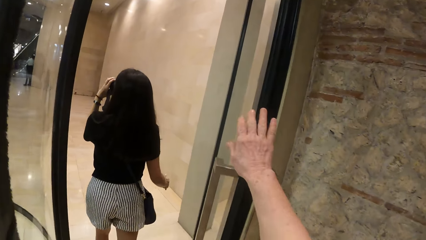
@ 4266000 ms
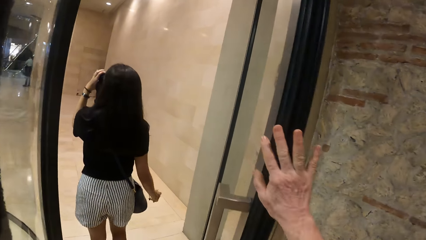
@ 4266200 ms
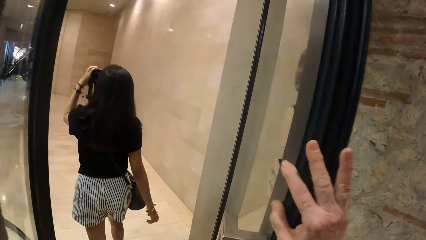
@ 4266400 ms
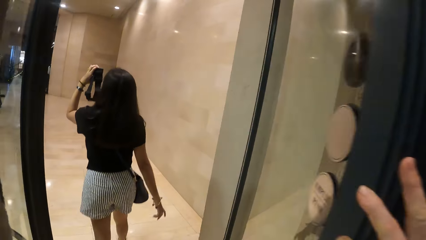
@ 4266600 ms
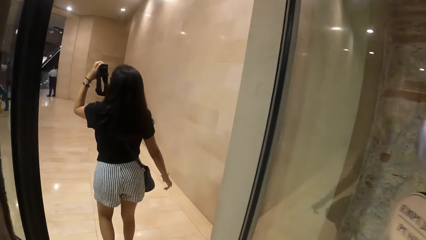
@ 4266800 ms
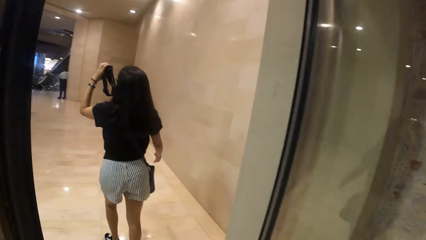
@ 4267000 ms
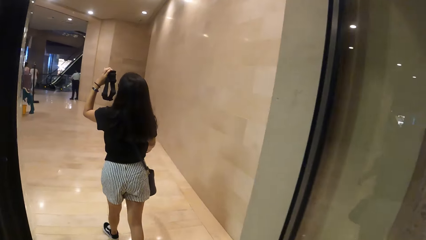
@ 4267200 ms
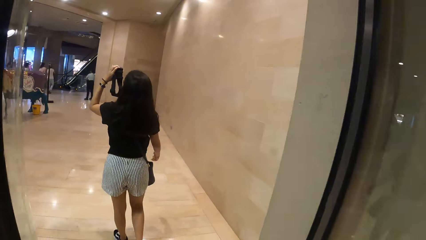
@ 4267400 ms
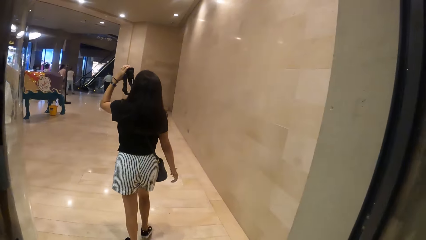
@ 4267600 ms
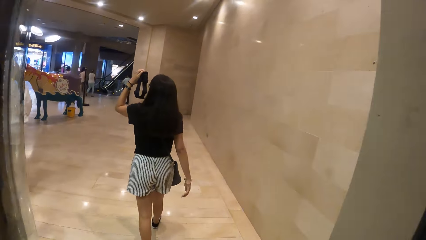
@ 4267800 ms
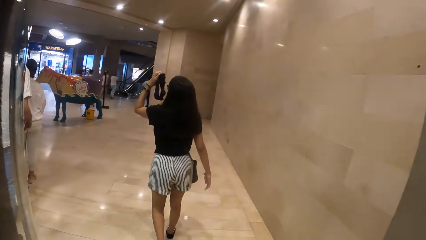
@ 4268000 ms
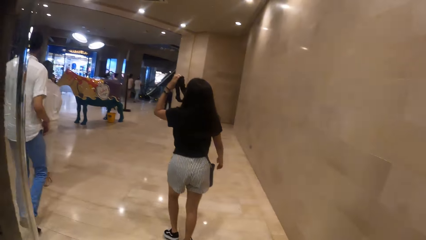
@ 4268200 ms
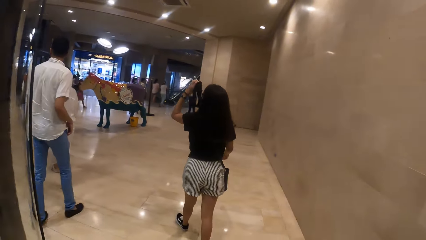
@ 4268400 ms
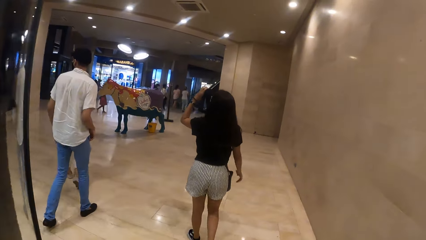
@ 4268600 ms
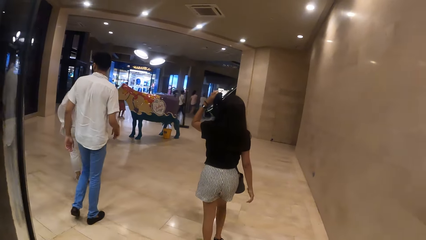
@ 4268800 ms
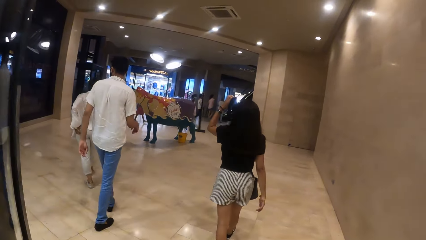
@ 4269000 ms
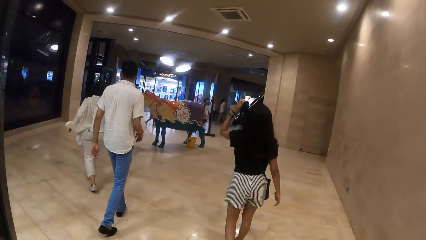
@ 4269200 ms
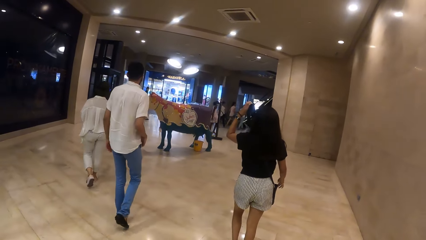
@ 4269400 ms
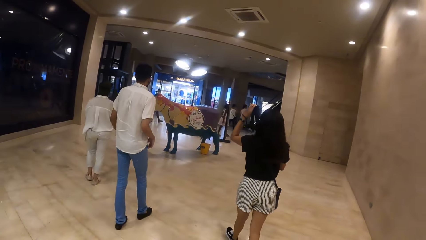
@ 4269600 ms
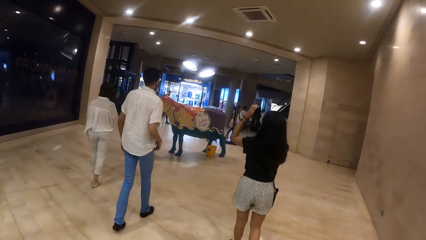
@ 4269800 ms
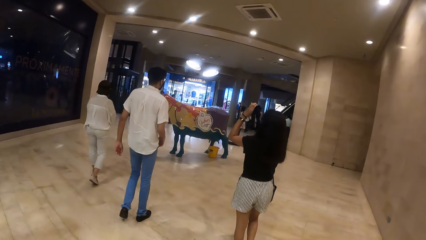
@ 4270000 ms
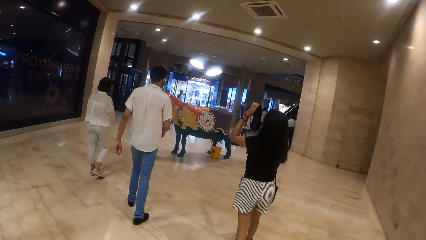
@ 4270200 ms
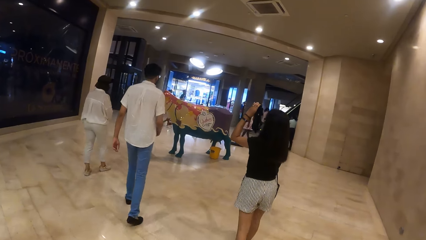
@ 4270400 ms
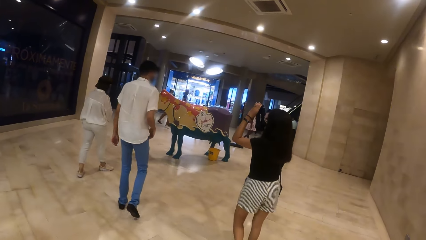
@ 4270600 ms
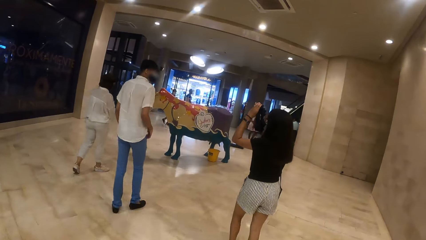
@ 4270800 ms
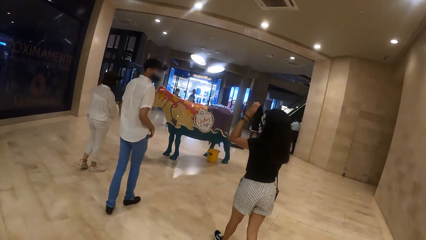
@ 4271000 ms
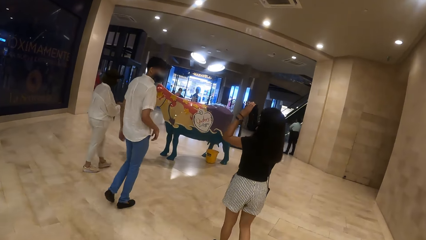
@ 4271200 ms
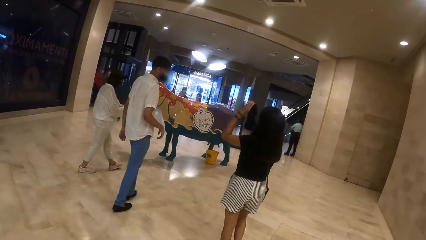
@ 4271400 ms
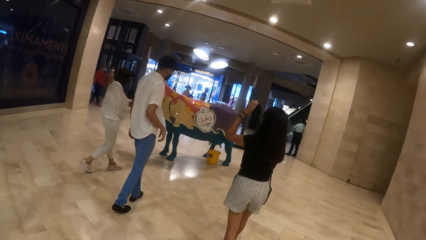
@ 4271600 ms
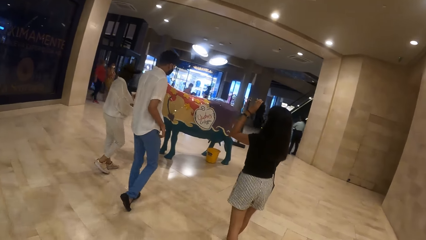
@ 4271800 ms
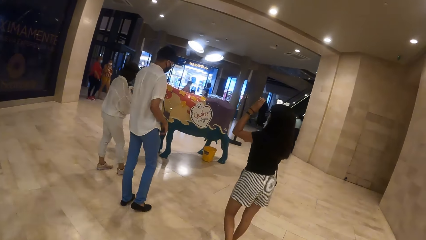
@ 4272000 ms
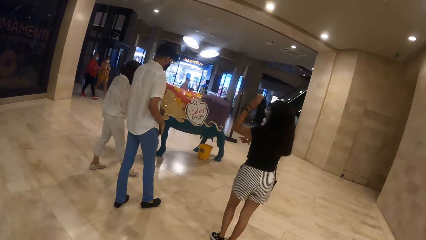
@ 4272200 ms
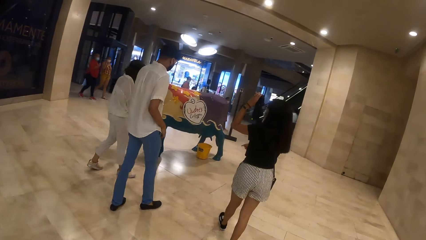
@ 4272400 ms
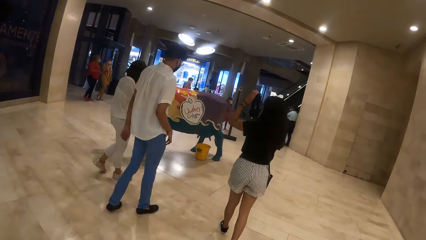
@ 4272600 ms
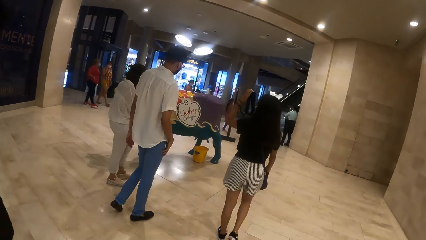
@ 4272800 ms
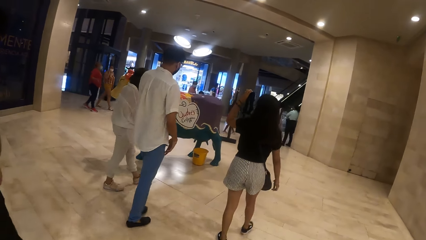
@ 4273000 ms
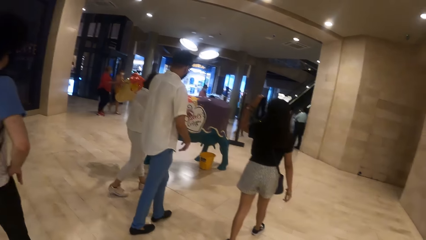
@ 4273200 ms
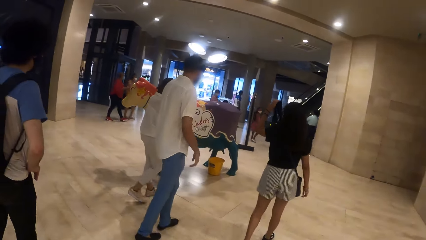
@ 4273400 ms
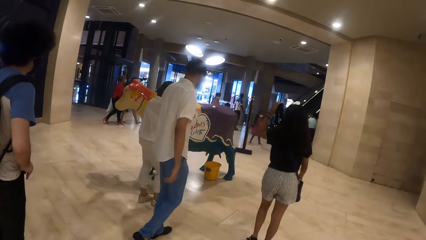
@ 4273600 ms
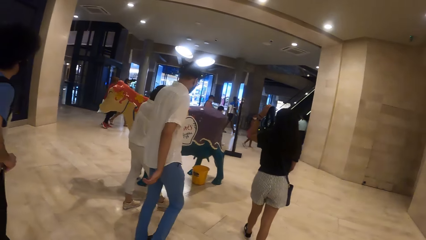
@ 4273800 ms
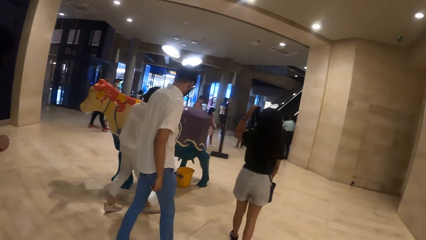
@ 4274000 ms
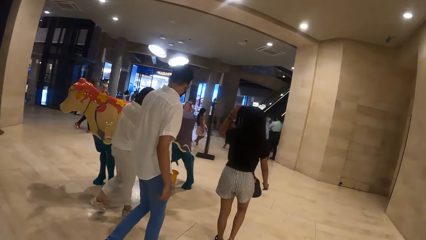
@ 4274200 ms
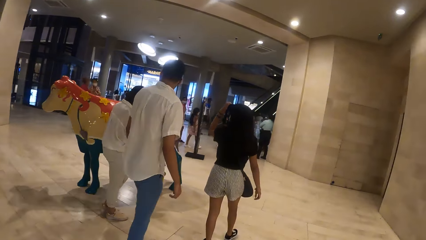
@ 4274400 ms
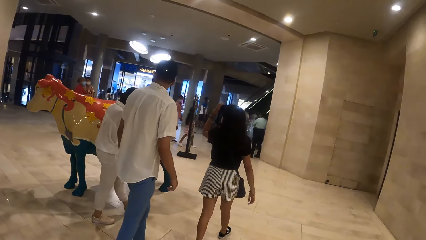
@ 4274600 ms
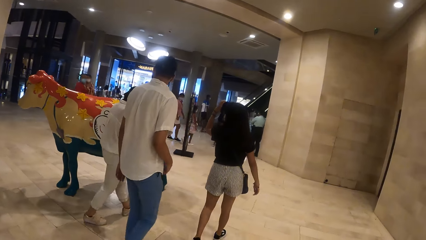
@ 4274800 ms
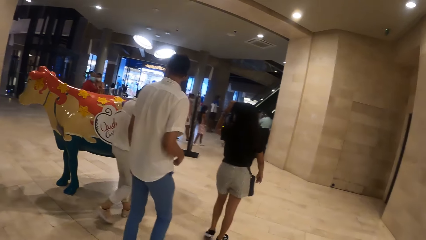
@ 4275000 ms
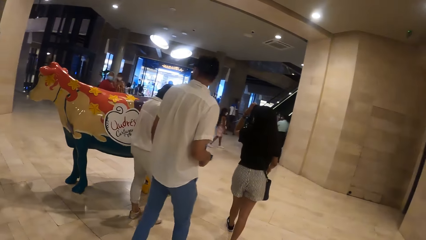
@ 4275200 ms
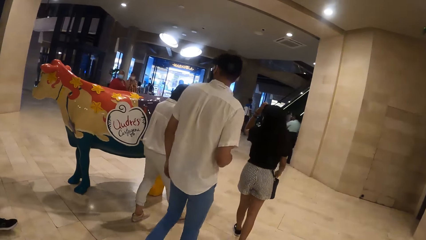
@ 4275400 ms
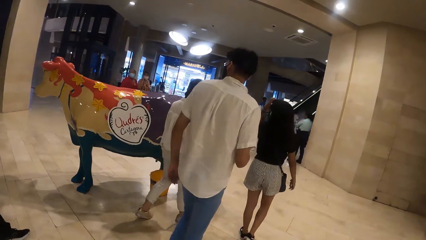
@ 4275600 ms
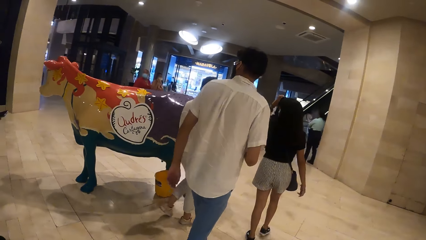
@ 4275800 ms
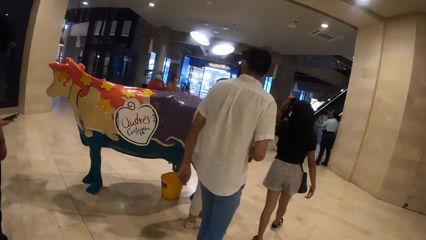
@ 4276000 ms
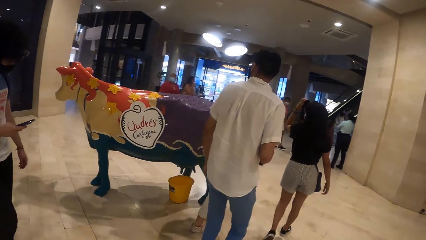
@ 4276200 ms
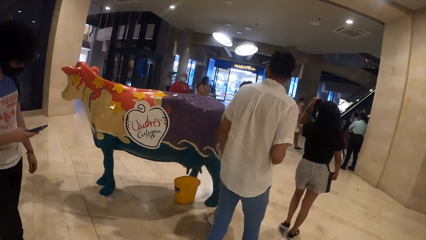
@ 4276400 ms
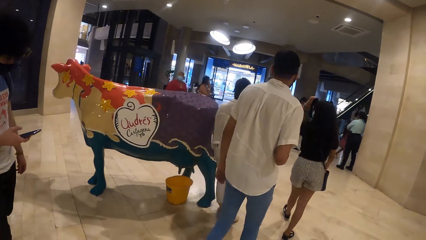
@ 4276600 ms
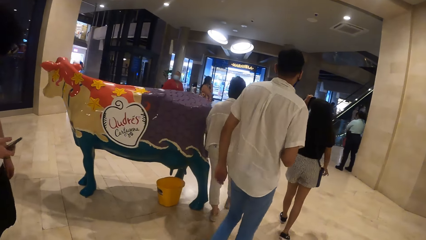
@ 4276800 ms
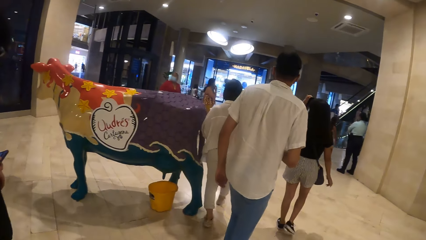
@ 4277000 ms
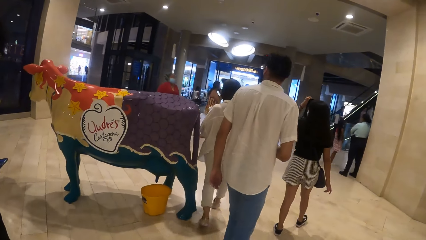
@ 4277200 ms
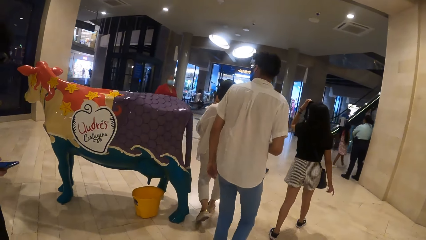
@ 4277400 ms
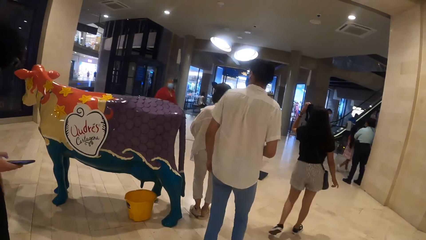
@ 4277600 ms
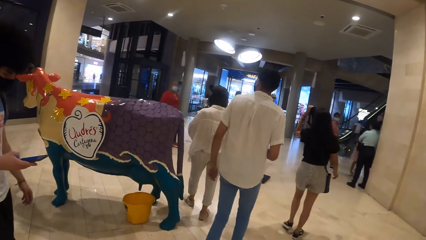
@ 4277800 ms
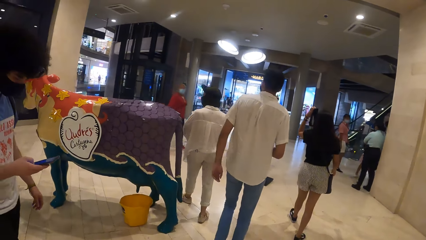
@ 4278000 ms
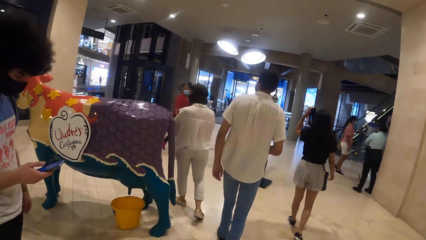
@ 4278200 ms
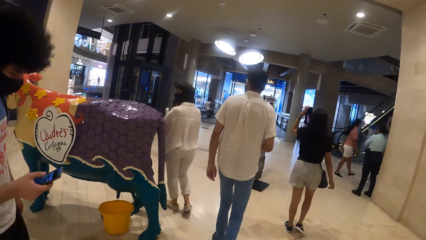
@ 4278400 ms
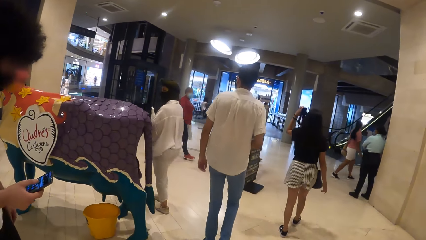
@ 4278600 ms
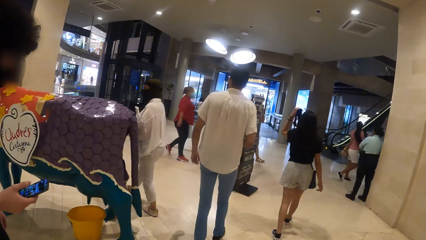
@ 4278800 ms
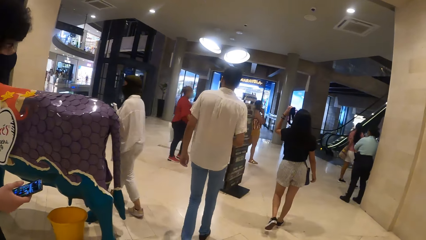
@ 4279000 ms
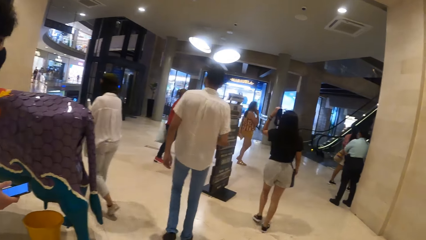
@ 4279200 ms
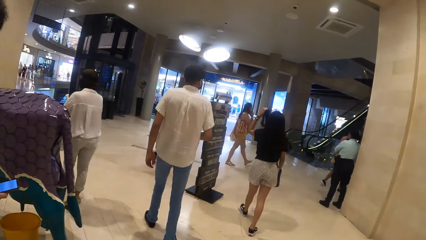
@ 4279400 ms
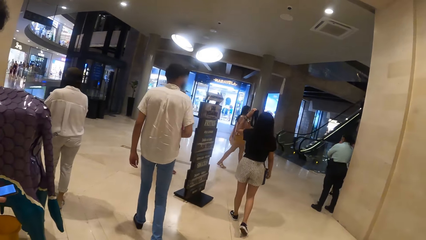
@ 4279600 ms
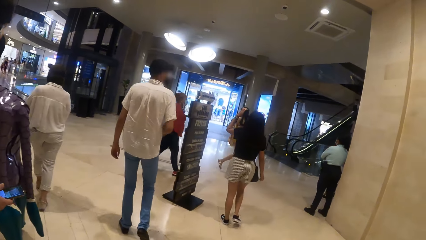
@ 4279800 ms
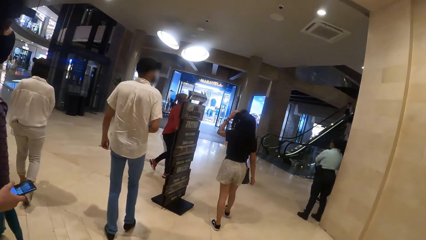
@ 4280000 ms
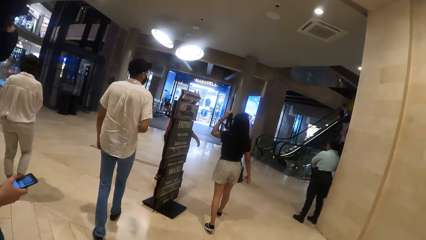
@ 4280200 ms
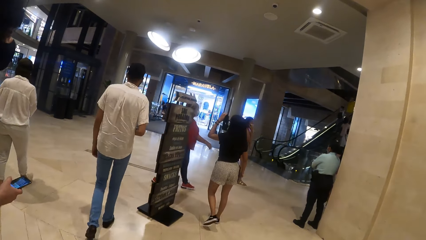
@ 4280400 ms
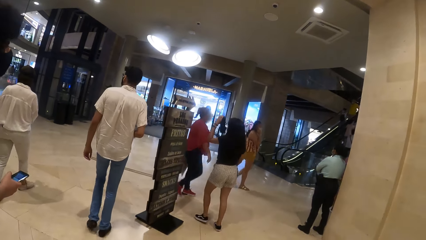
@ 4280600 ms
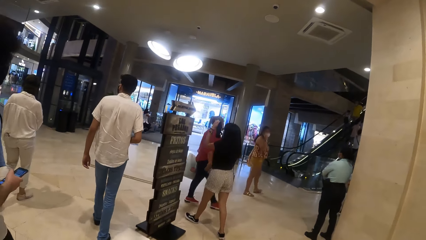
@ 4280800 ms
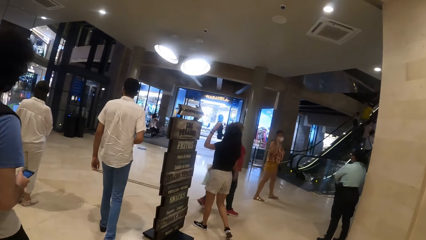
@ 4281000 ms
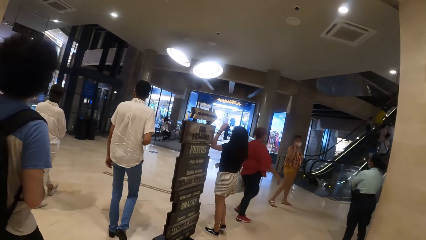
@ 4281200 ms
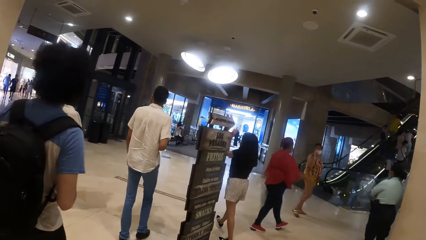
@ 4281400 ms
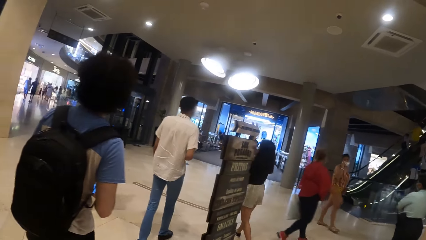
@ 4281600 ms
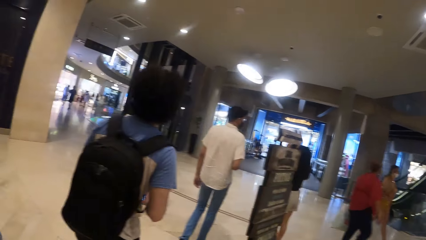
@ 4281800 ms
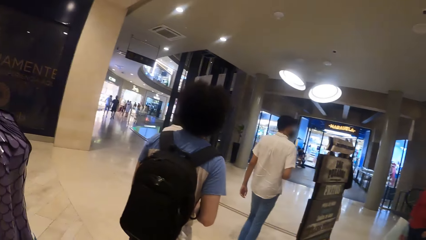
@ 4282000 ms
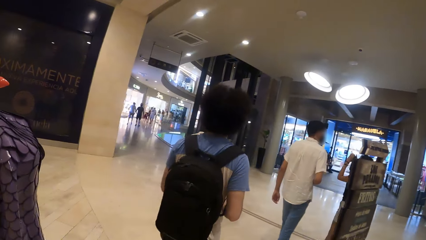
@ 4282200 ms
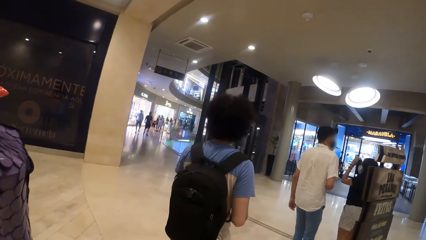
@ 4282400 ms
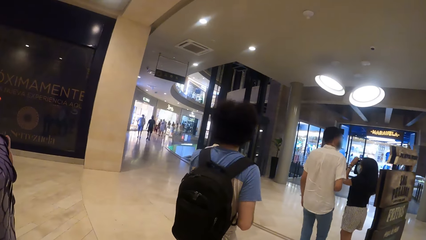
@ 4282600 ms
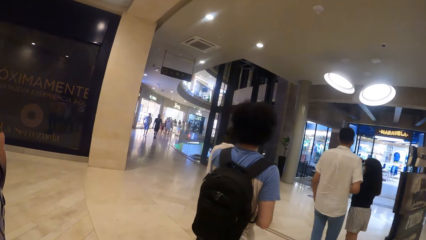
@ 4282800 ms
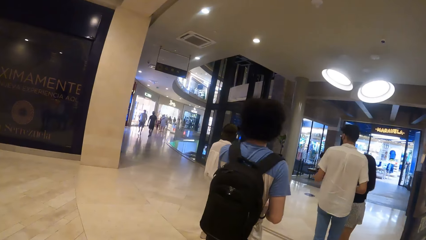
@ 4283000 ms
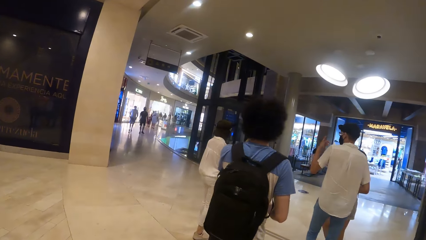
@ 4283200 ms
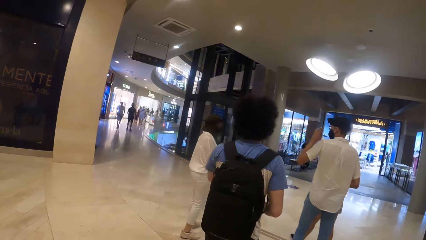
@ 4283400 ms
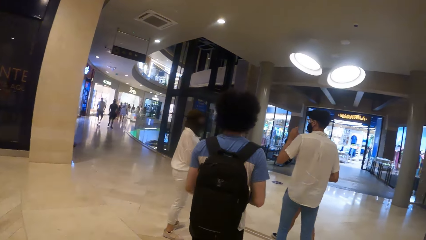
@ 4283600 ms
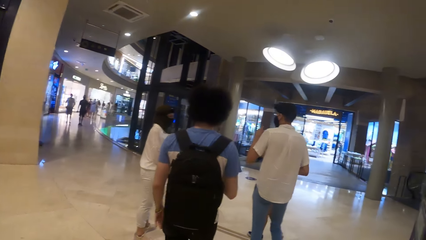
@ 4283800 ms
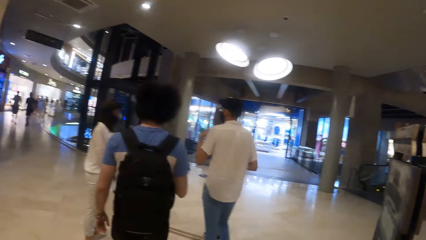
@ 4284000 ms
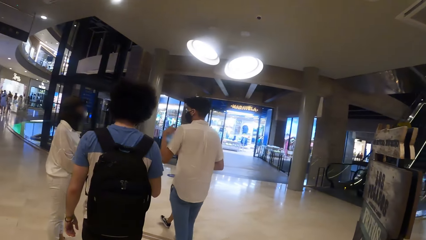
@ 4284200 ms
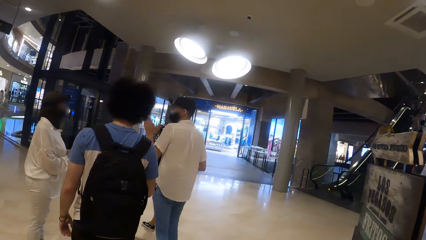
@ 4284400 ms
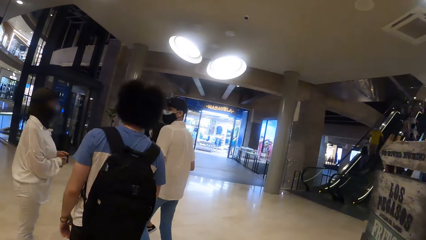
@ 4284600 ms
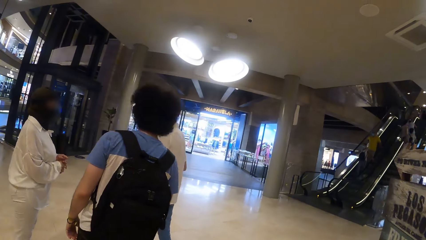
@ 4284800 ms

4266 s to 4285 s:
The woman walks into the mall. The camera wearer holds the building door with his right hand and walks into the mall. The woman holds a camera. A man operates a phone with his right hand. The camera wearer walks along the mall. He walks in the building.
